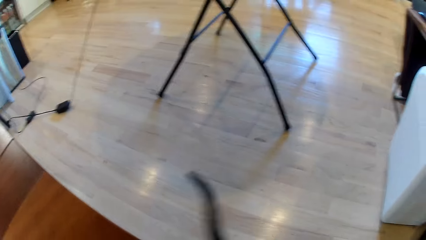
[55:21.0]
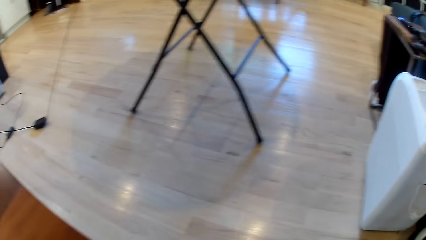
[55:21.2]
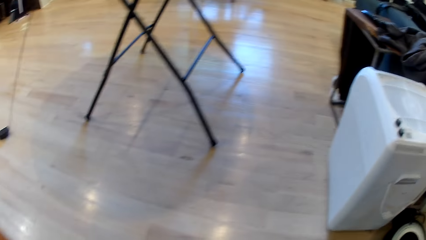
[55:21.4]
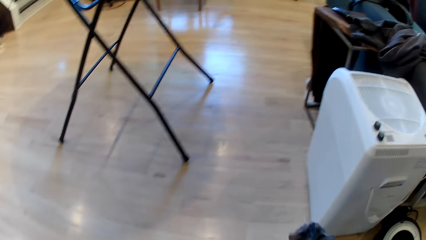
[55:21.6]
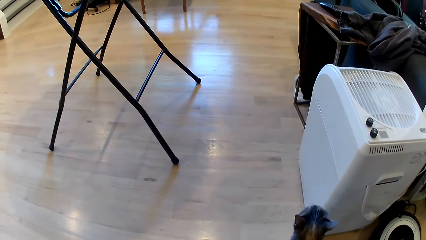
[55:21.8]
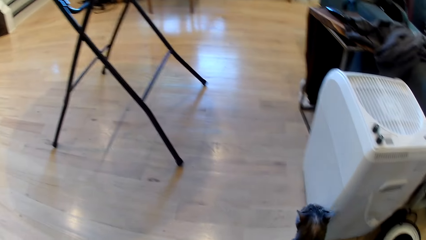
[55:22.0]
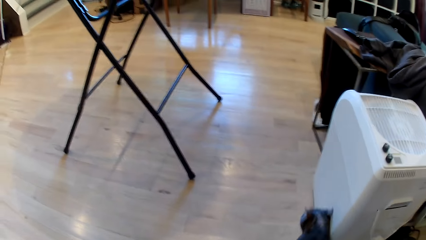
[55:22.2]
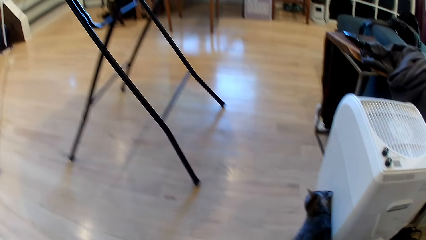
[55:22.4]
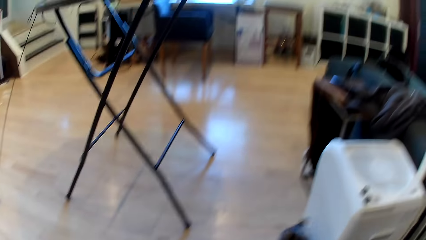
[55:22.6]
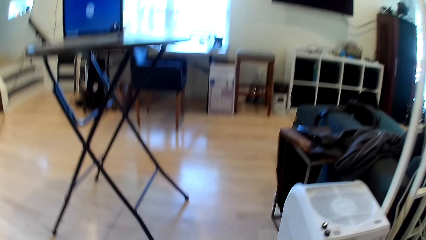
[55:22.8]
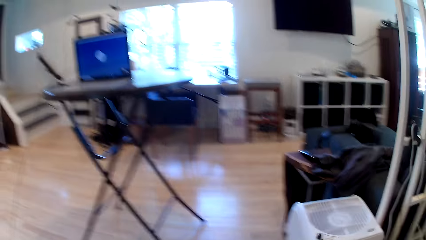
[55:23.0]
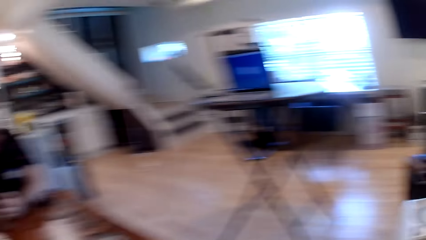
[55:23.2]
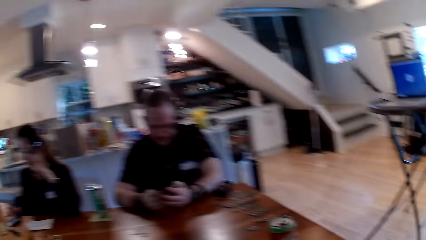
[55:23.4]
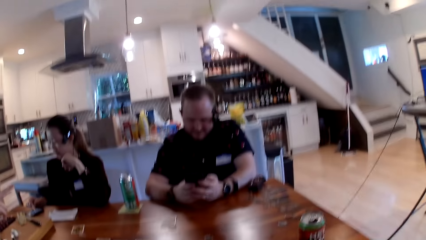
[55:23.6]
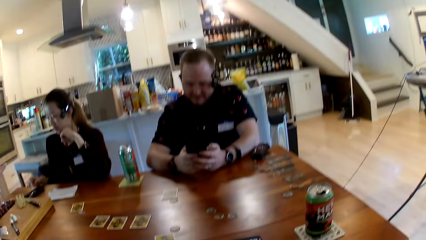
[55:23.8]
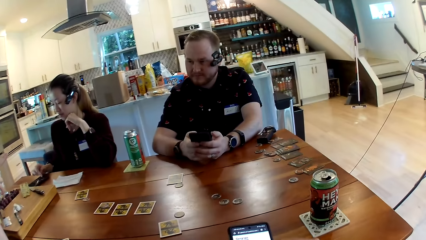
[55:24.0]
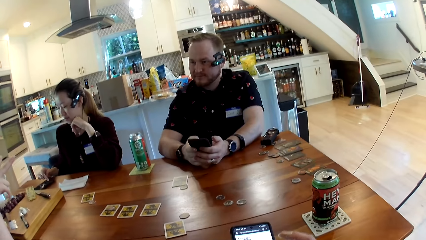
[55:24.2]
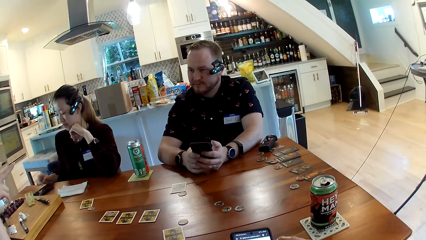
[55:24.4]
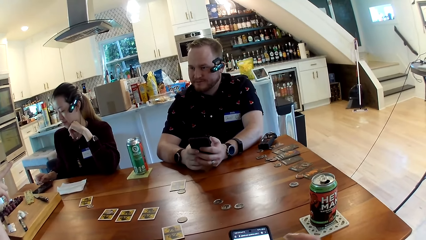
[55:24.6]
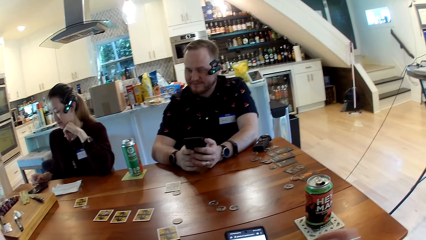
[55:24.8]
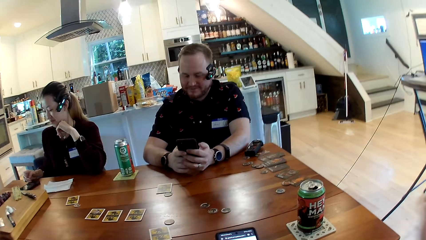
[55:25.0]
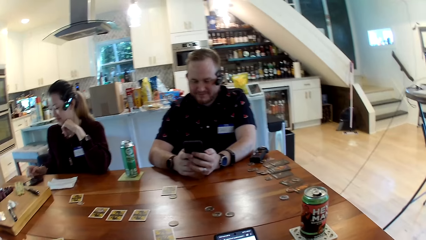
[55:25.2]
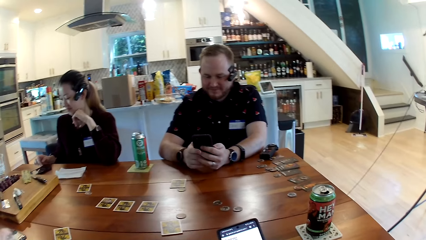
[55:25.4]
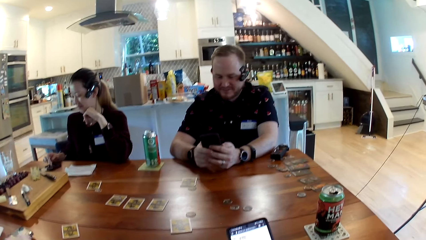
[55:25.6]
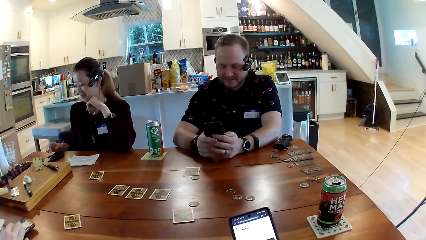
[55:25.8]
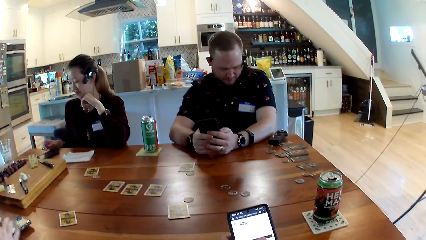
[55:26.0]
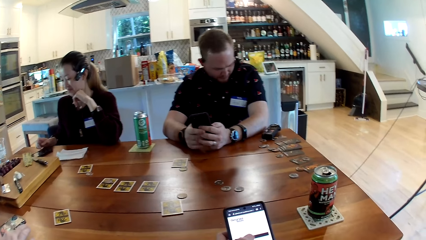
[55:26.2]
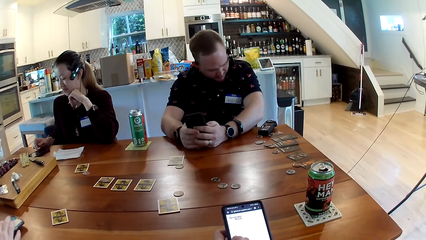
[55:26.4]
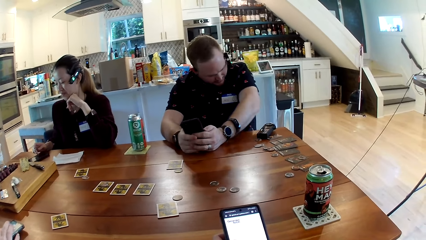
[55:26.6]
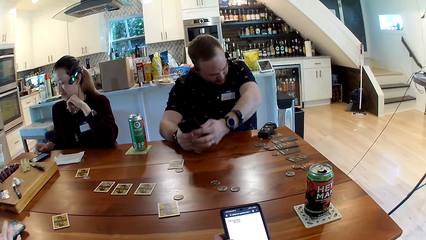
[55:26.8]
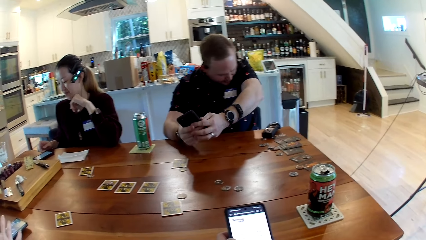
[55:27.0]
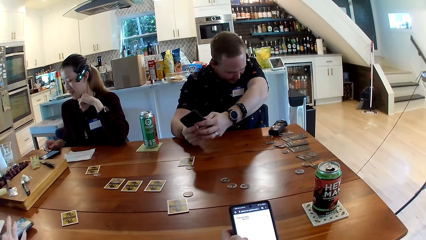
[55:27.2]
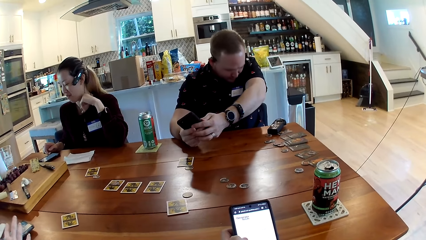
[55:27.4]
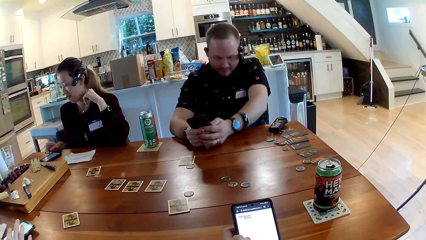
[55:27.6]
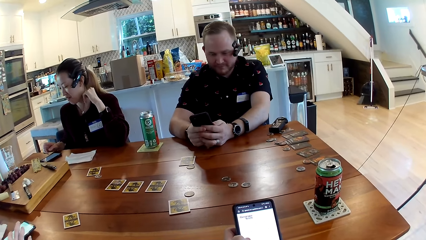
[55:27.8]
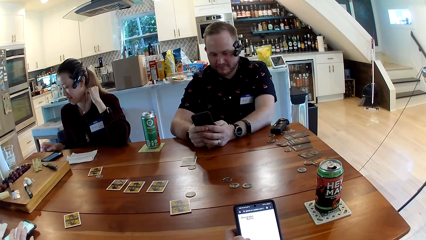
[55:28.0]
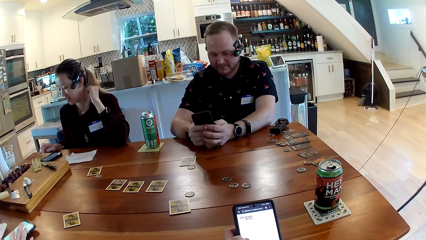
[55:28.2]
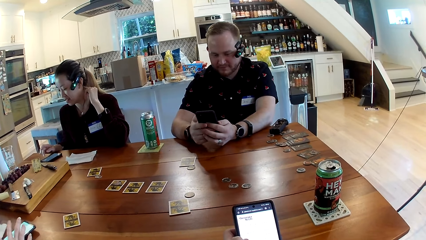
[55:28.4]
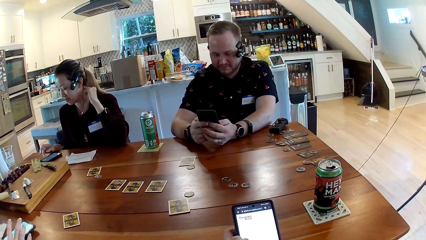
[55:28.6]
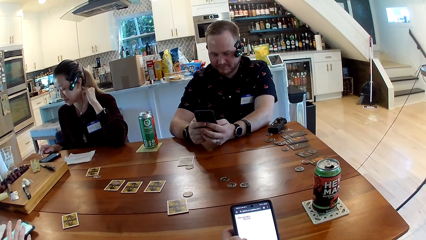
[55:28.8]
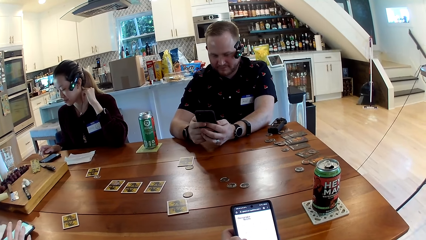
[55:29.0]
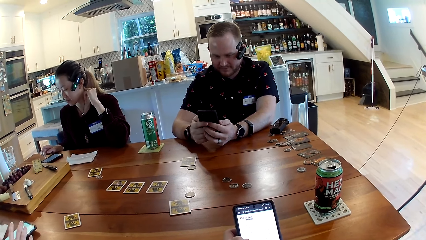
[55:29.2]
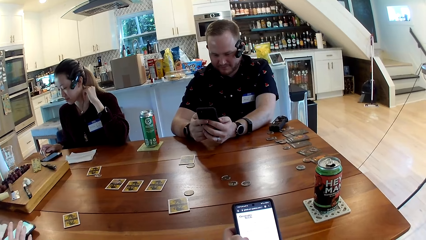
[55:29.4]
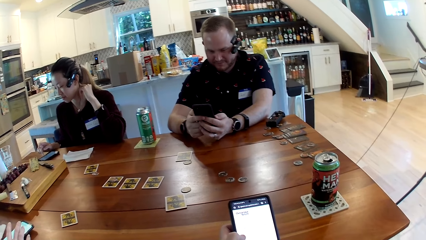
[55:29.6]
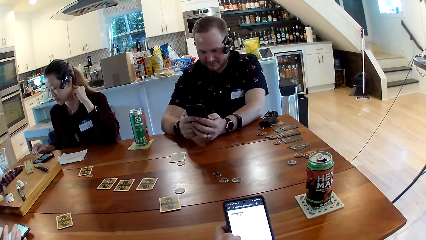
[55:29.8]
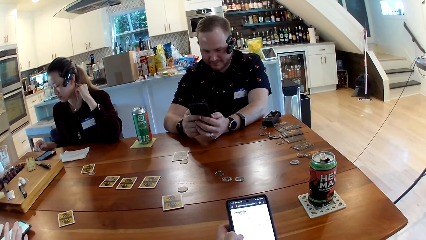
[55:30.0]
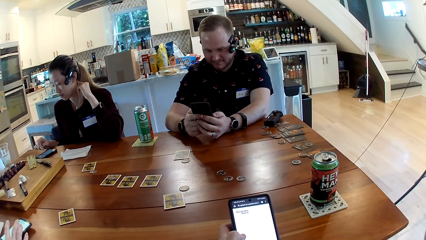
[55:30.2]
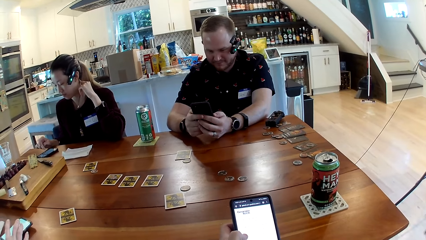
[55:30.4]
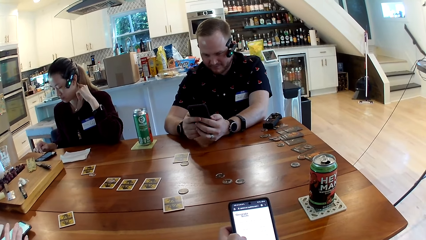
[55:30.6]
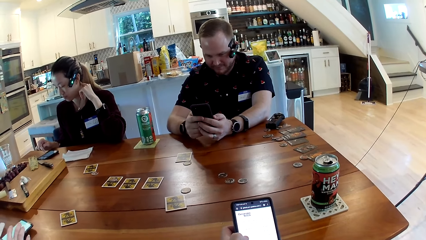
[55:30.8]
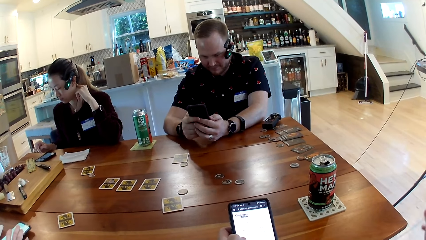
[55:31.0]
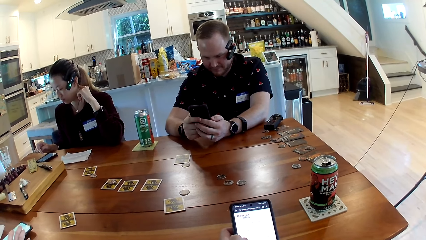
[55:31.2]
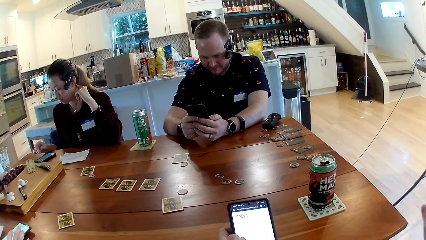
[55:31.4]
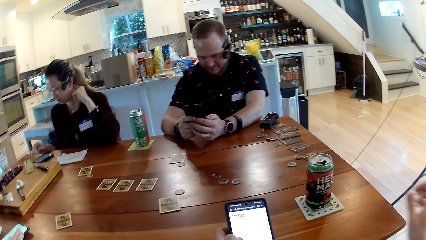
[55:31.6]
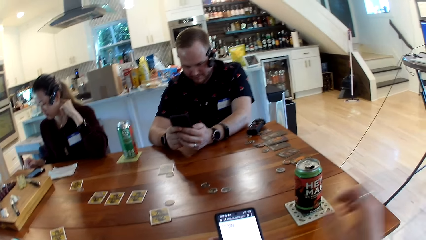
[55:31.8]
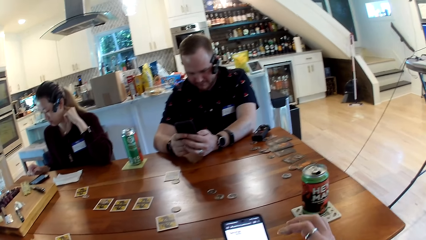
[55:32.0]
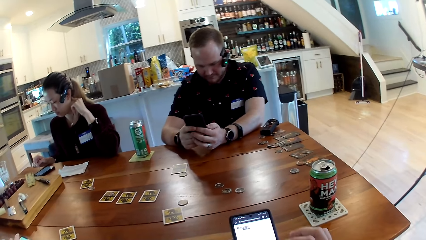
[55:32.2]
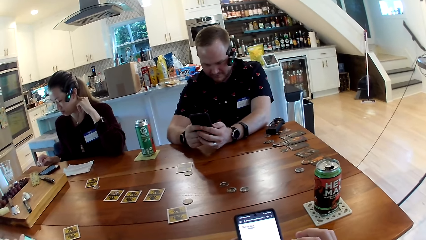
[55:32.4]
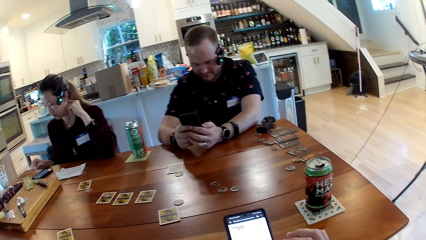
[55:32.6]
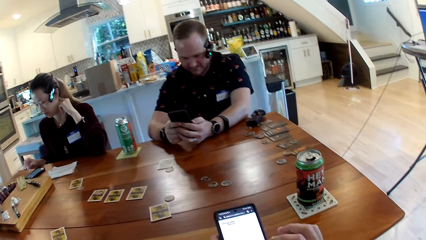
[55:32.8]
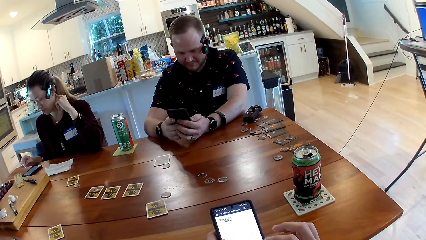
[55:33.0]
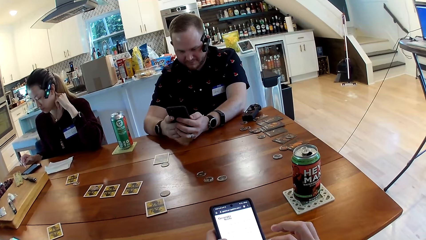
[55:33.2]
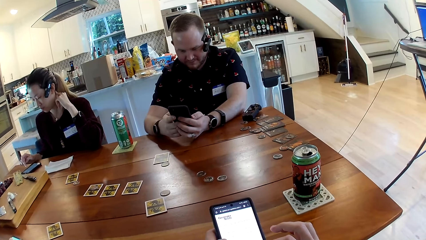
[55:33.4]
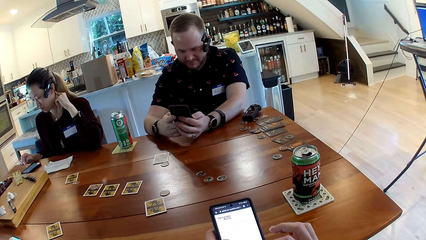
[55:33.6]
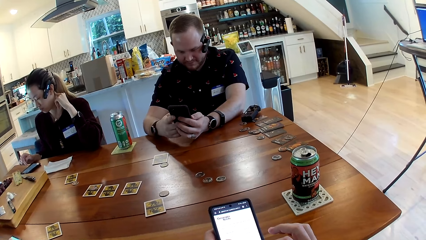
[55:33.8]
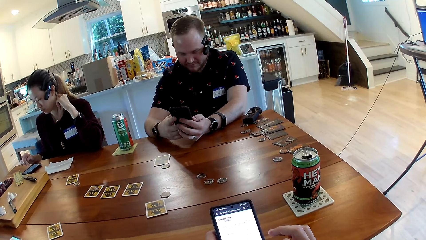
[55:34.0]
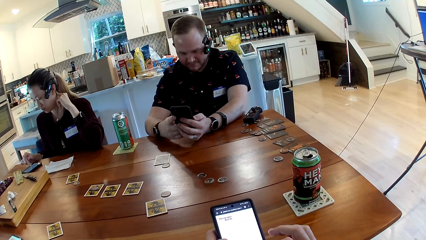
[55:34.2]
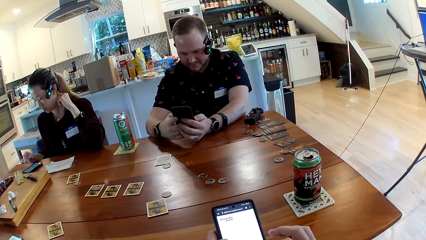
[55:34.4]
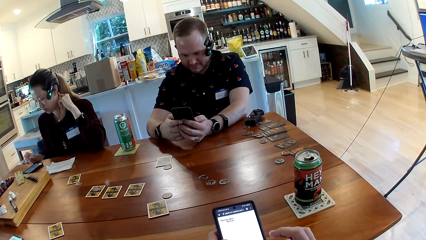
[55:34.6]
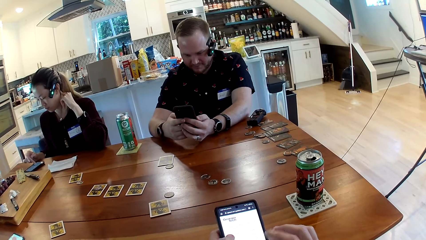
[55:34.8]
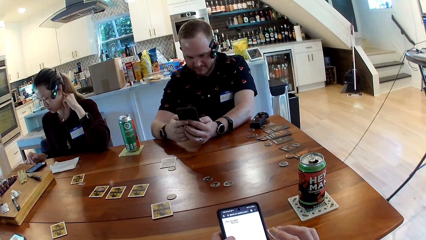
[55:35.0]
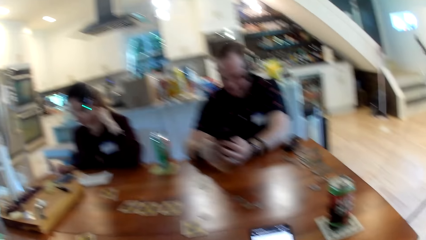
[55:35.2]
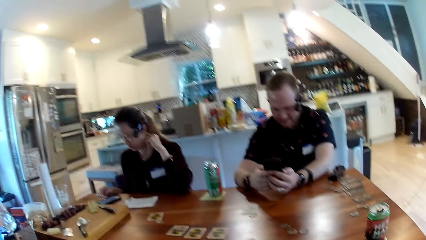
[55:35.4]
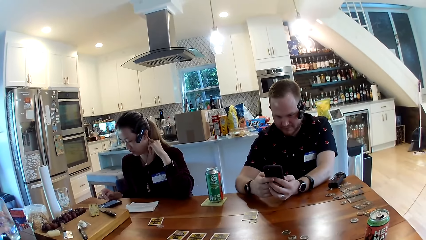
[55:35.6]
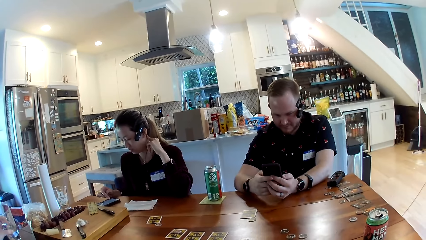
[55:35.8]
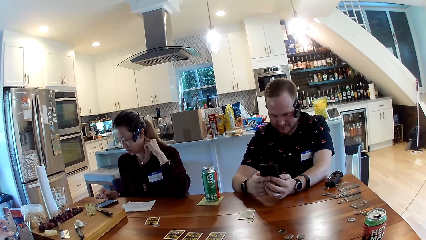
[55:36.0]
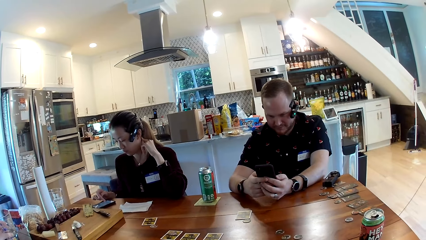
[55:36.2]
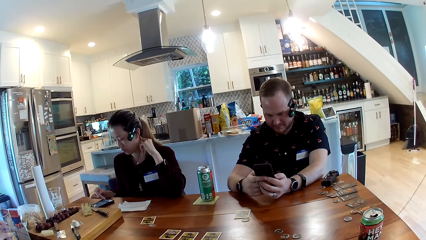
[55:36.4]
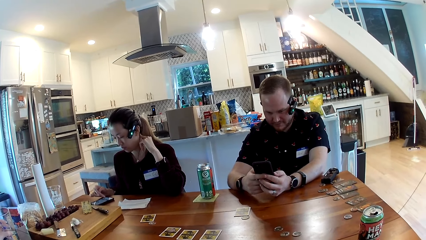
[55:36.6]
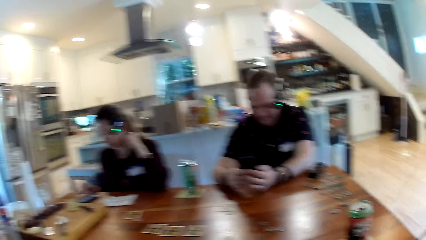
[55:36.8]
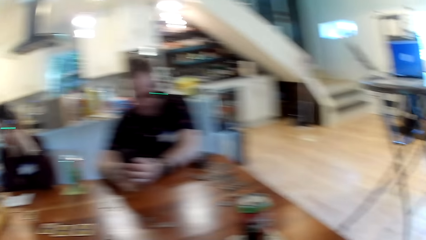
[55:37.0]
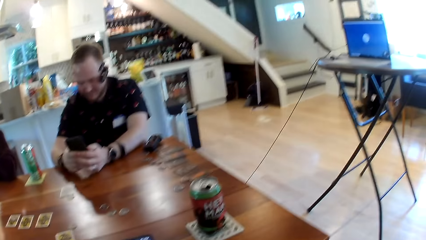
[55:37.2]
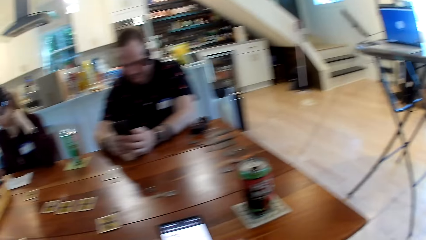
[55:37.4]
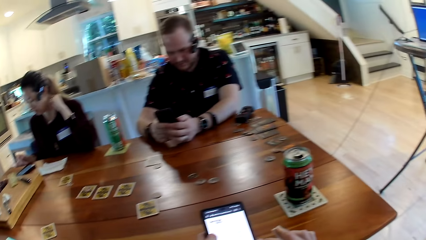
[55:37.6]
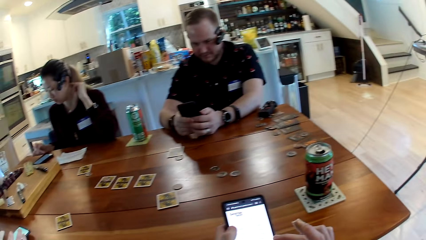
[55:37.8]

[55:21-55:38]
The camera wearer operates his phone. A woman operates a phone on the table with her right hand. A man operates the phone with his hands. Another woman operates a phone on the table with her right hand. A third woman operates a phone on the table with her right hand. The third woman holds a glass cup with her left hand.
